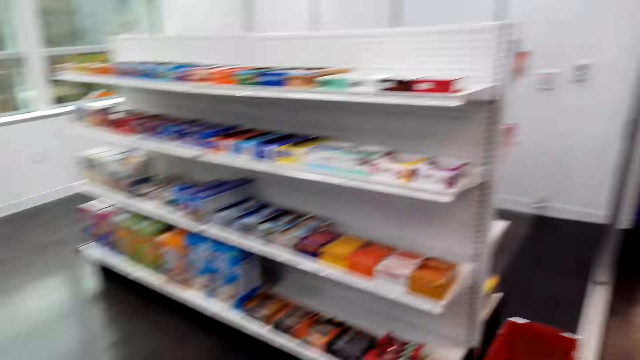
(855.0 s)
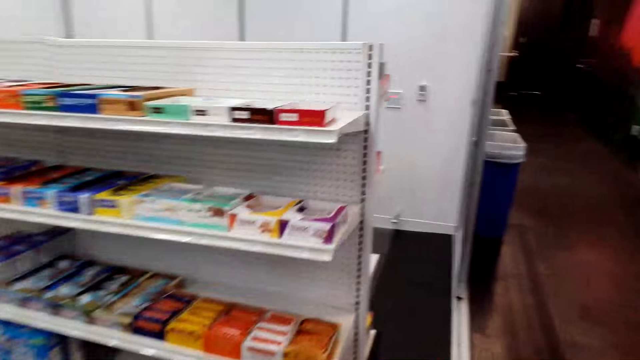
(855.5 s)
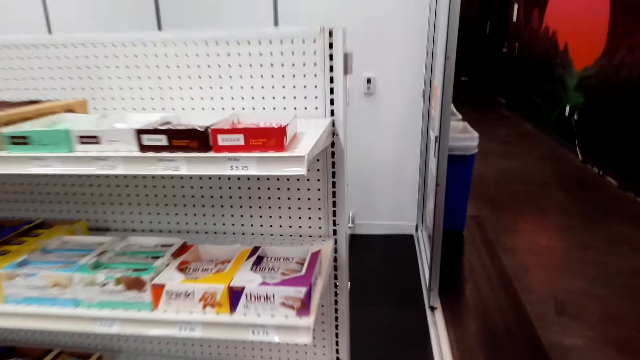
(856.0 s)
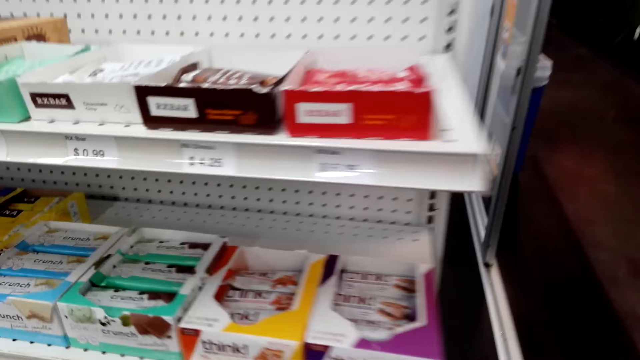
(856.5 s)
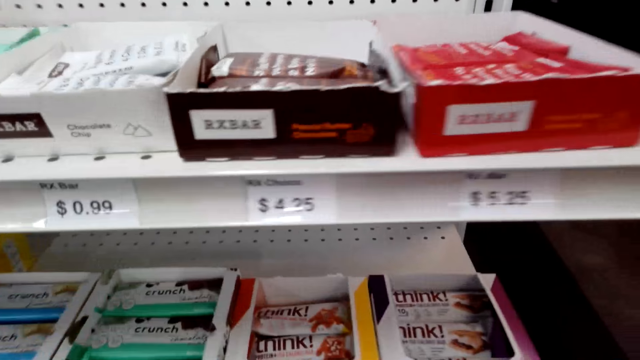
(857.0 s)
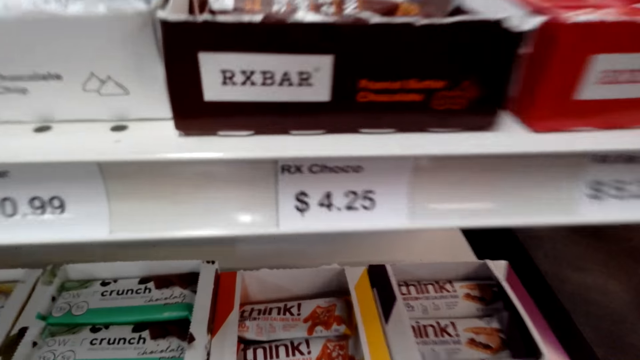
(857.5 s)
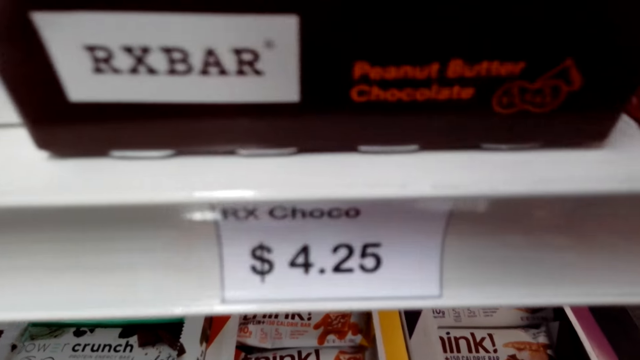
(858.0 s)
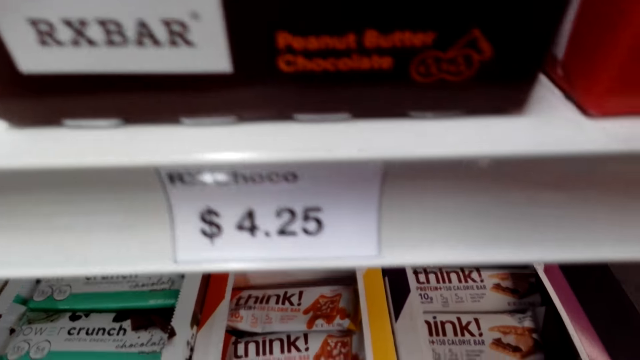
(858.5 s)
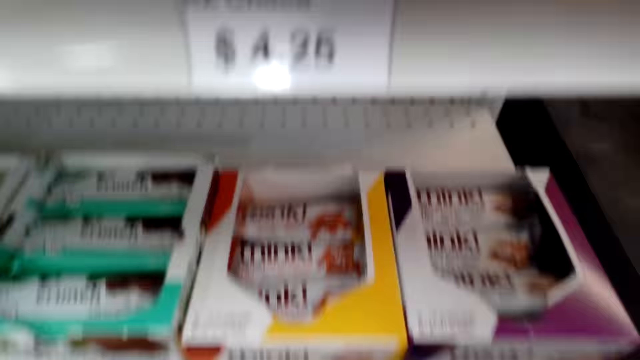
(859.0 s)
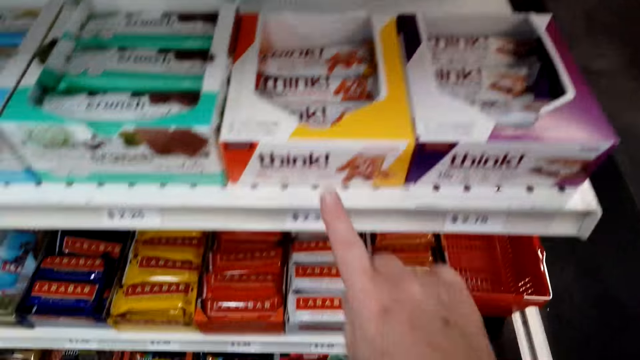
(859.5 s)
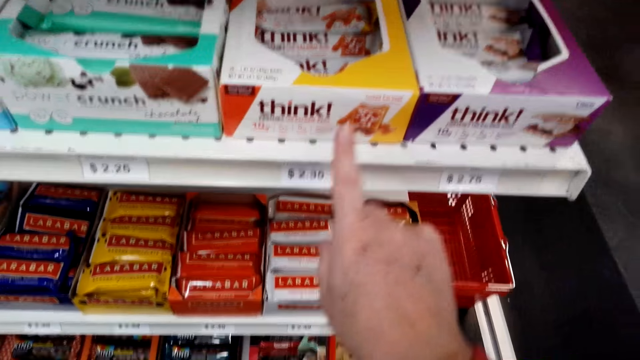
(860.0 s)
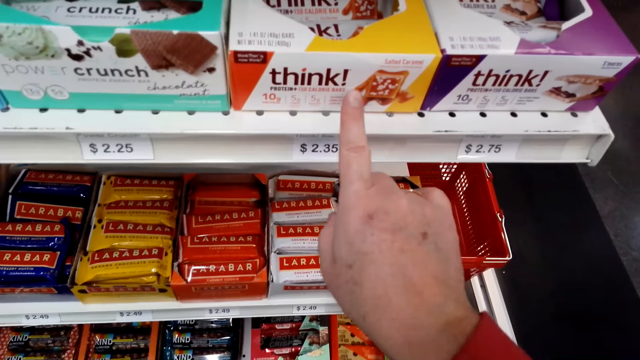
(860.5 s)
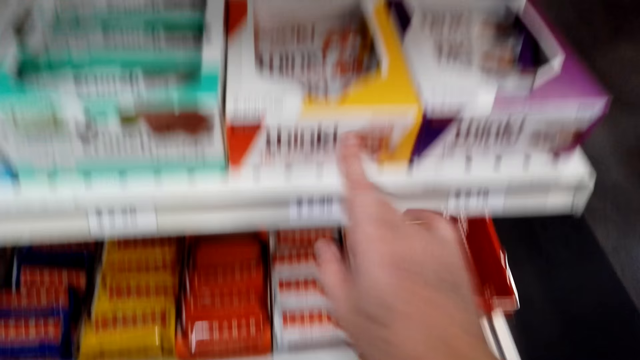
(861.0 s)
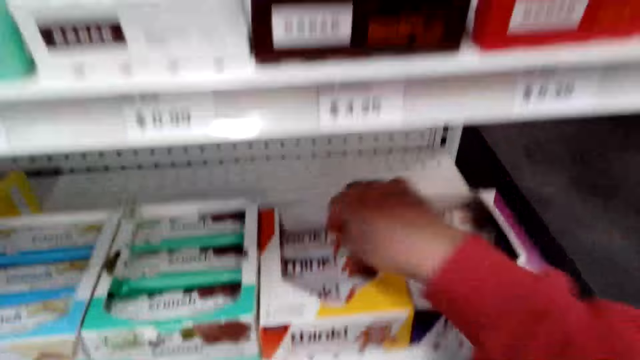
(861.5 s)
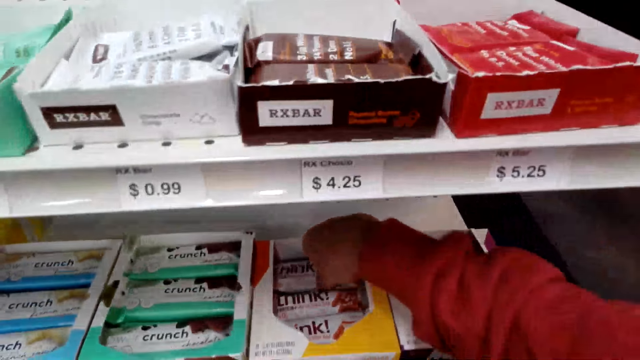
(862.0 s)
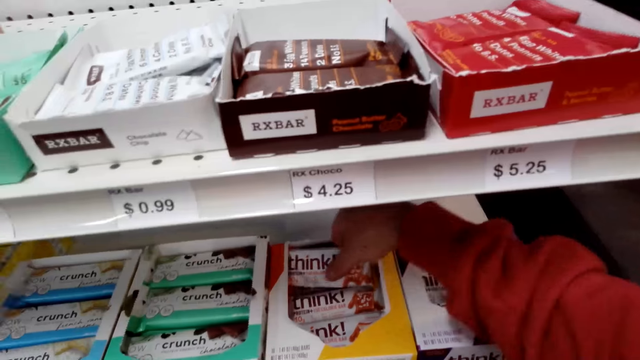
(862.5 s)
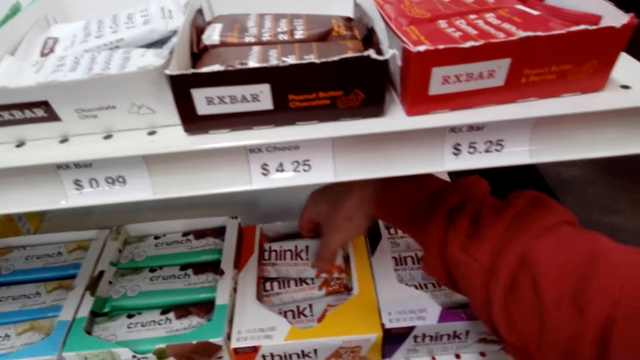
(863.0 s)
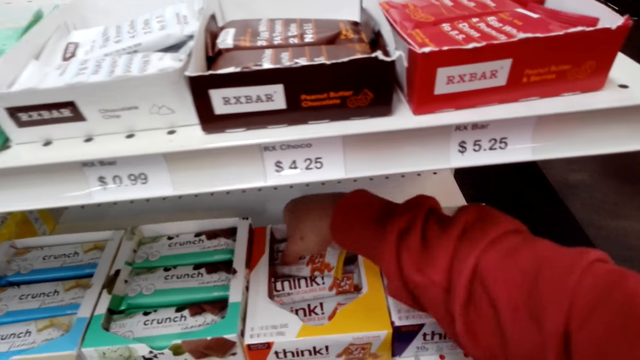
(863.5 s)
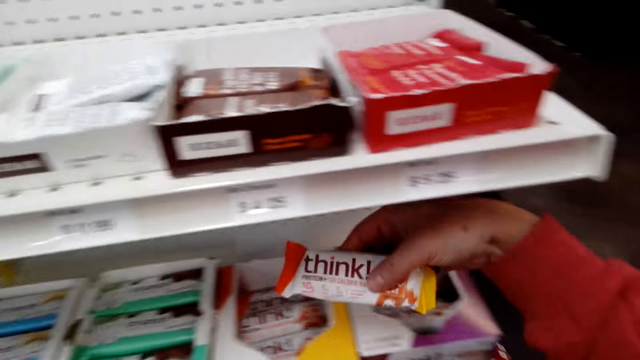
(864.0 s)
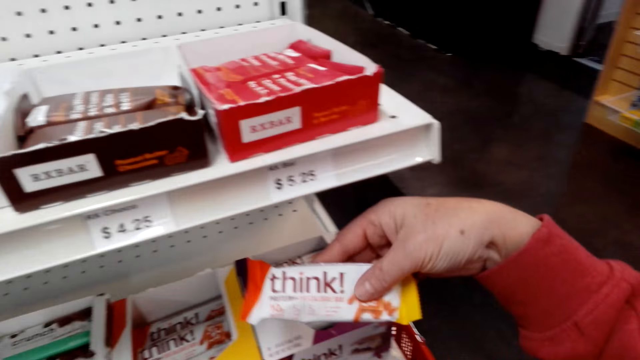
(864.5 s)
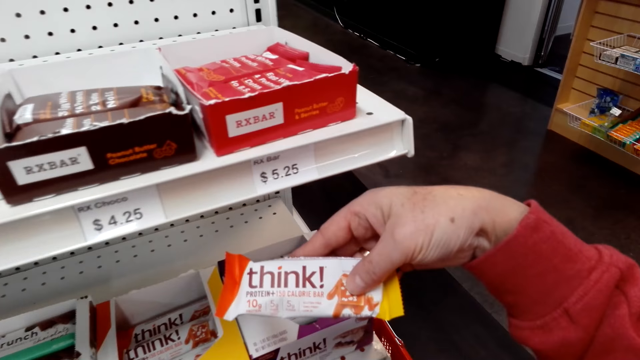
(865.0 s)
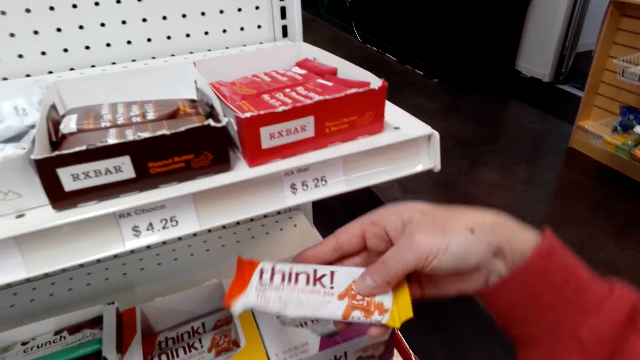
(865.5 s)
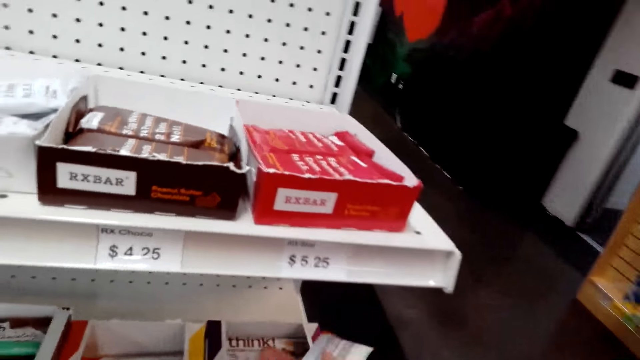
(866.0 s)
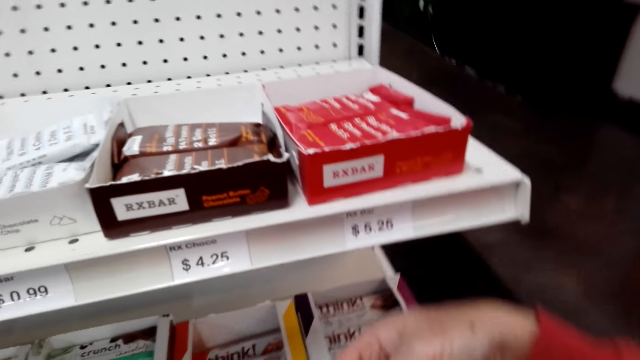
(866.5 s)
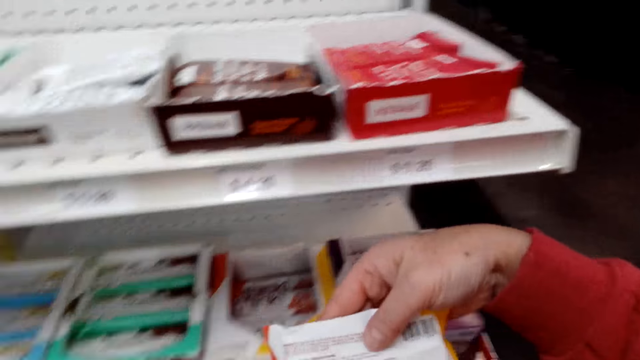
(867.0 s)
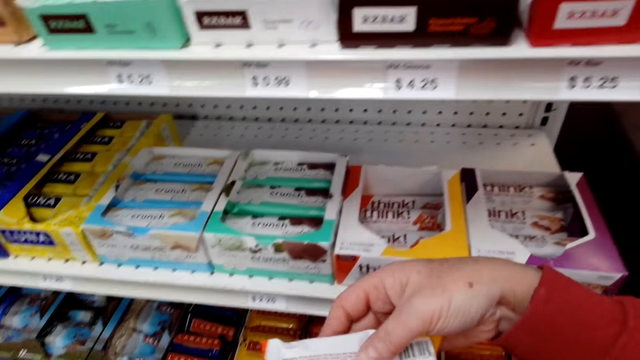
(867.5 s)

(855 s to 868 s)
The camera wearer walks in the store. She moves close to a shelf, stares at the shelf, and points at a box in the shelf. She puts her hand inside the box in the shelf. She takes a packet of chocolate candy from the box. She stares at the candy.

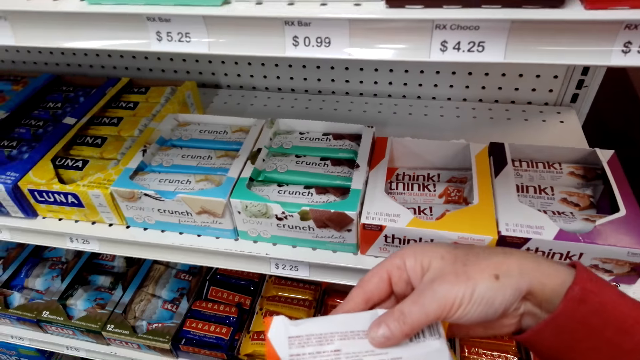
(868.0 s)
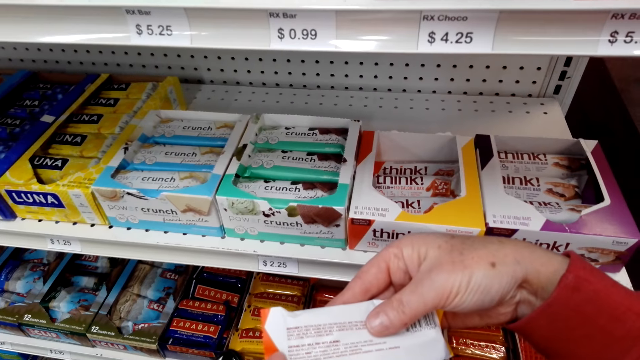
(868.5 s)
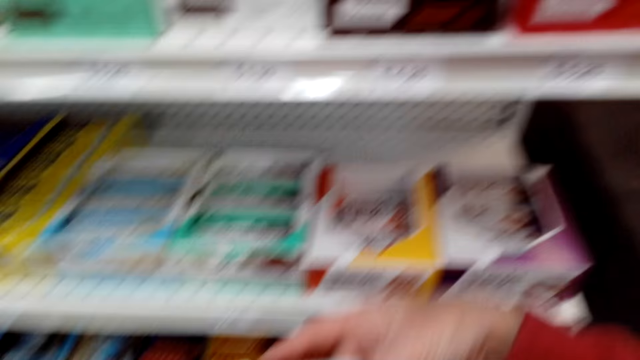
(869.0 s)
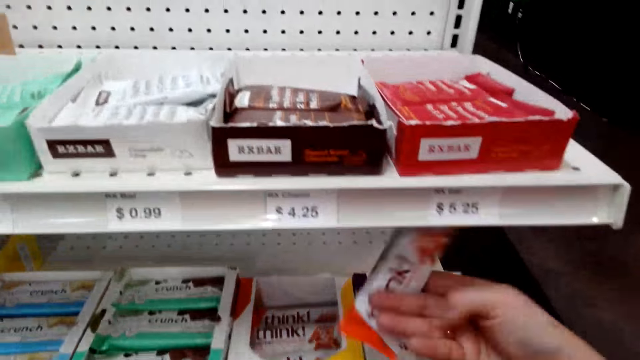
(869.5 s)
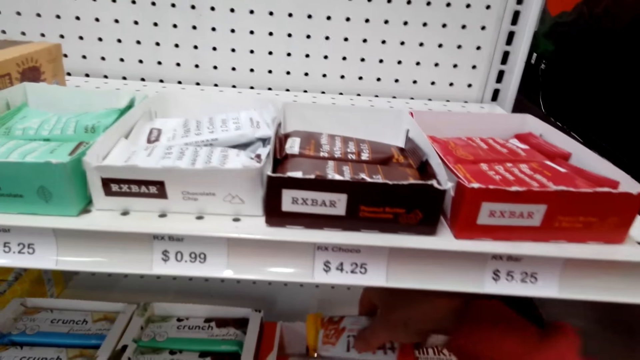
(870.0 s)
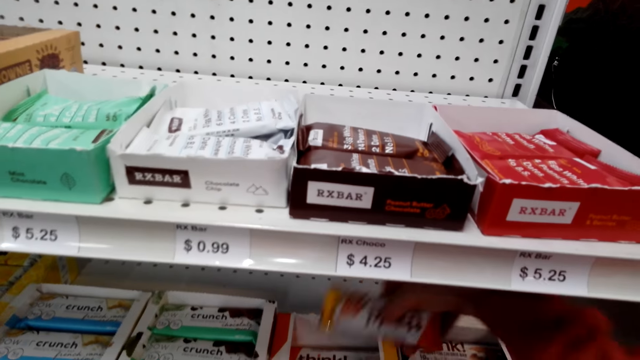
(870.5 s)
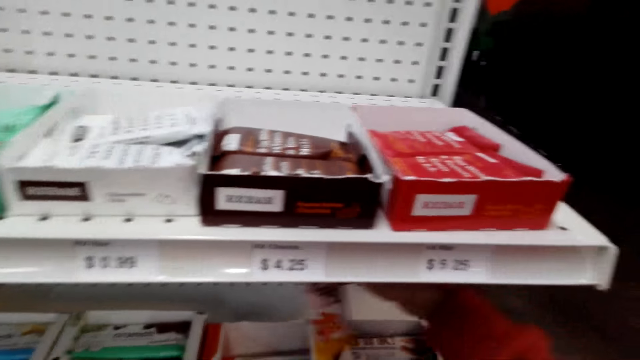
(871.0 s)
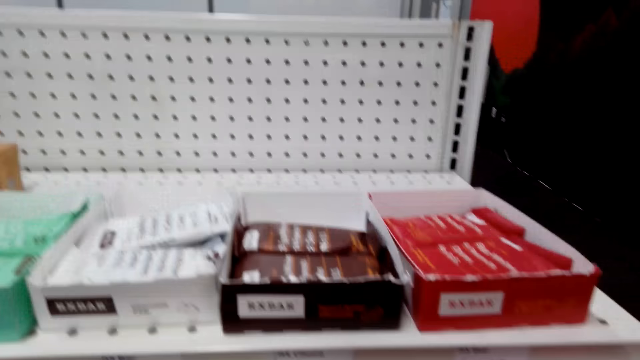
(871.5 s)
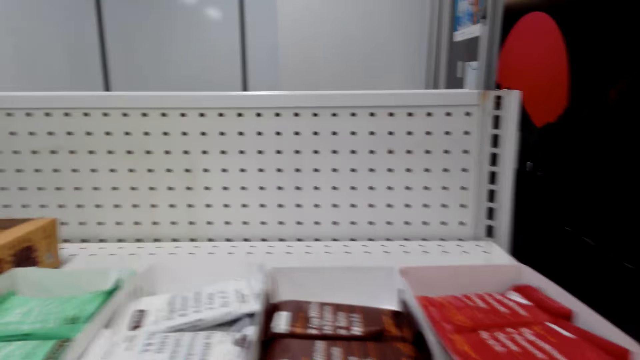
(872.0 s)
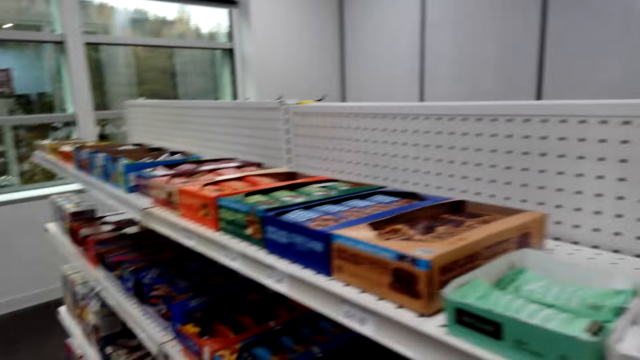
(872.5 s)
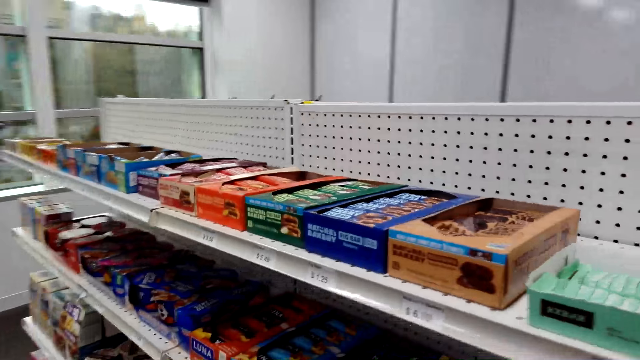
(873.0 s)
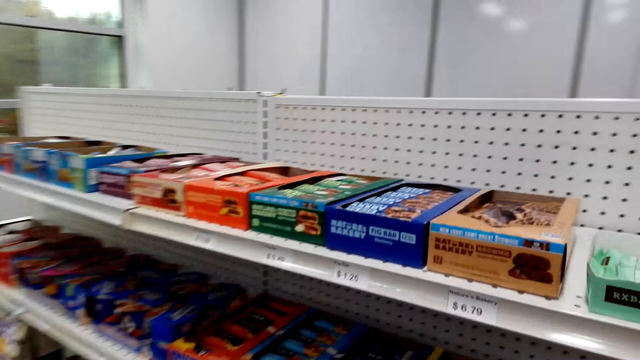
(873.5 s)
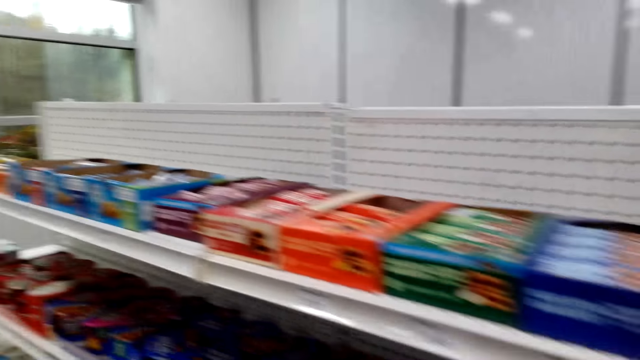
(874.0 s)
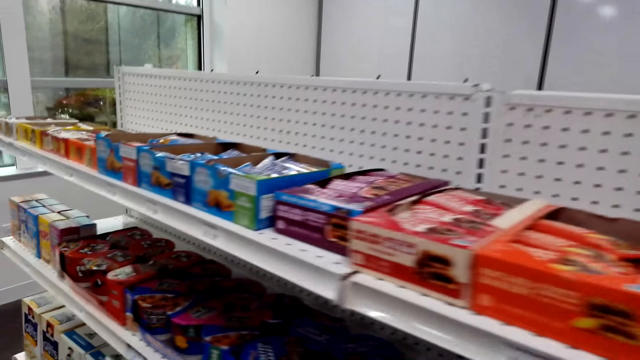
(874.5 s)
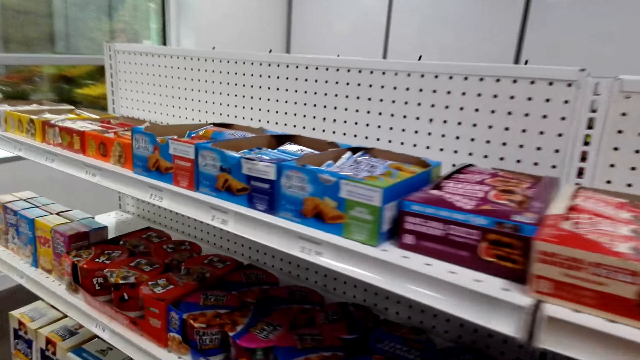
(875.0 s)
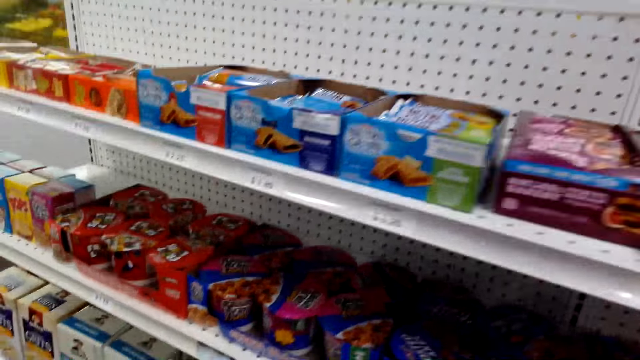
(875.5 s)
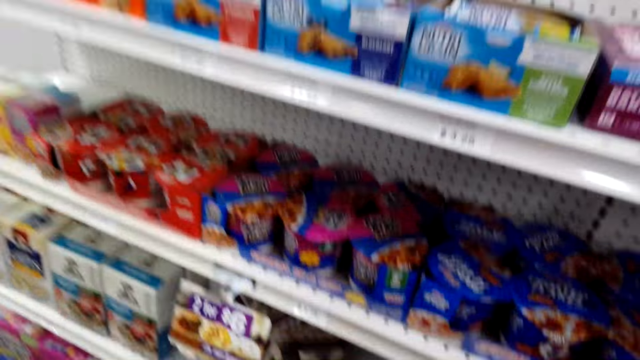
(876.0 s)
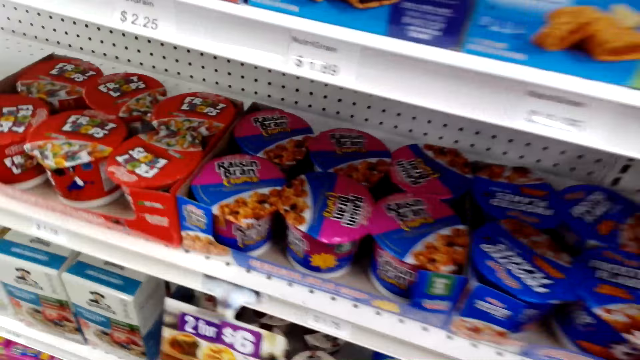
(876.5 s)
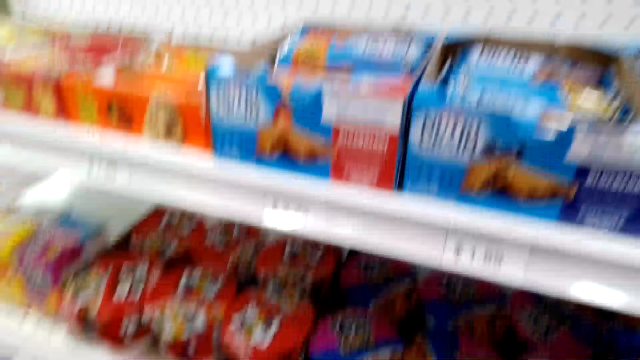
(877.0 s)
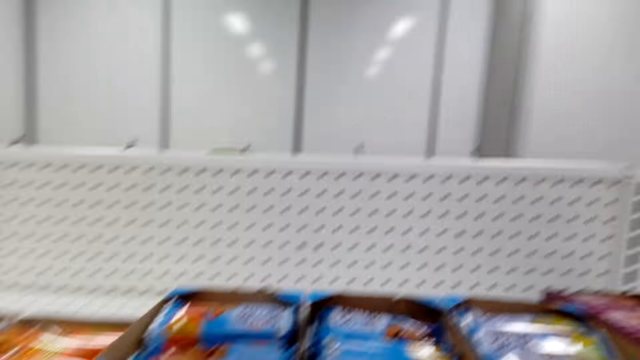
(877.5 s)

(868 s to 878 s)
The camera wearer looks at the packet. They put the packet inside the box on the shelf. They move around. They speak. They walk in the store.
